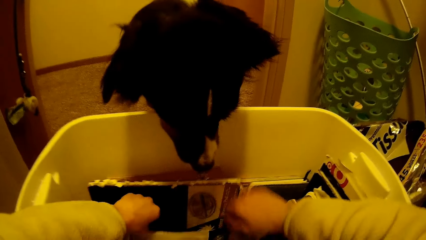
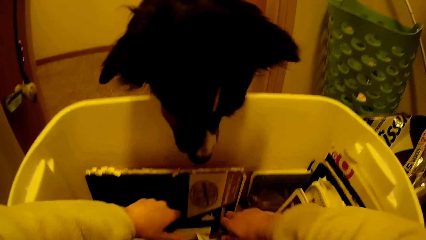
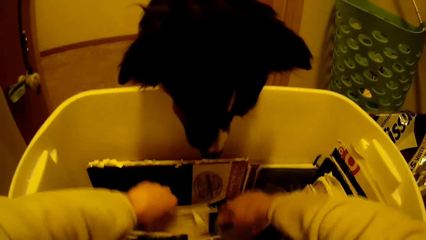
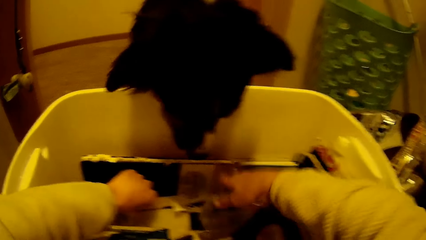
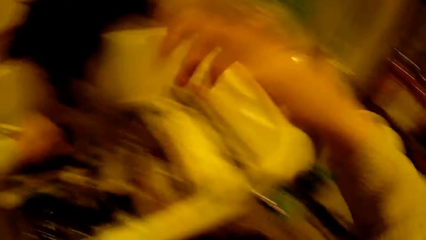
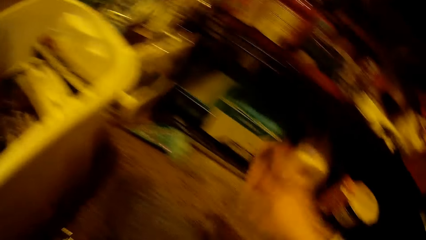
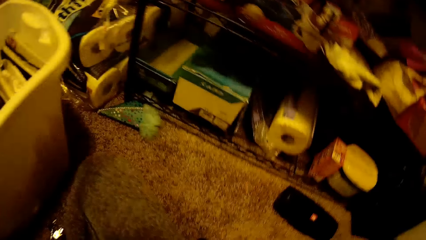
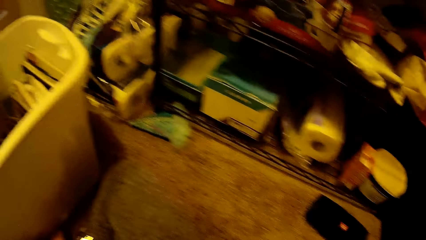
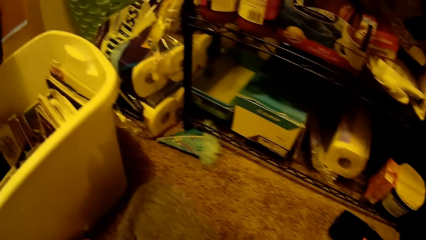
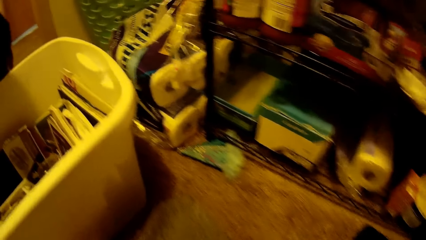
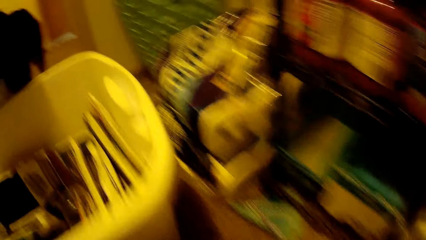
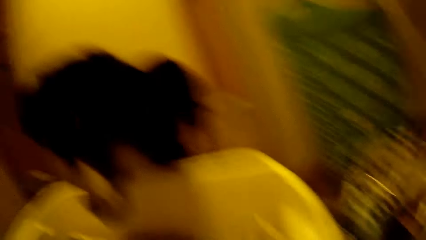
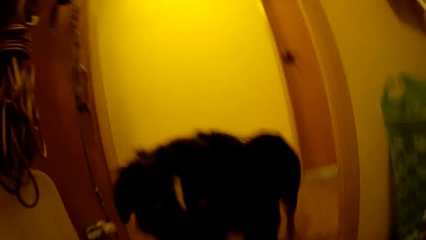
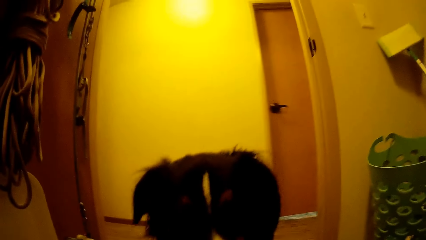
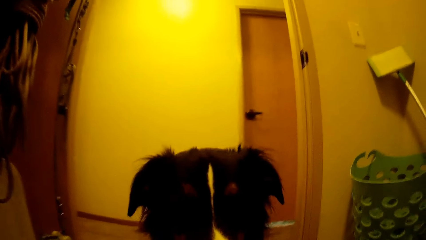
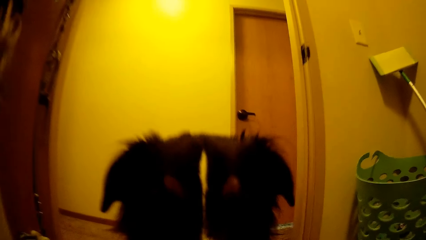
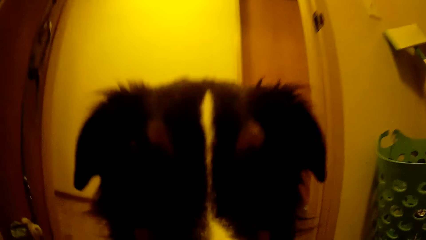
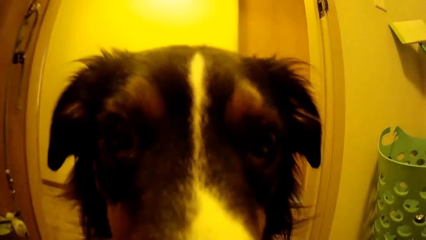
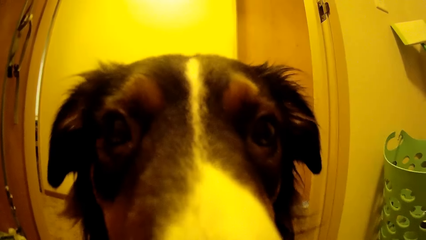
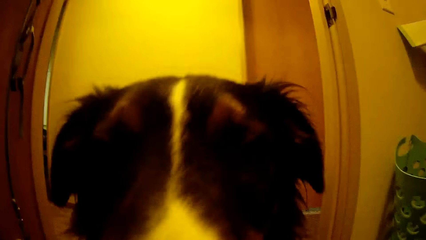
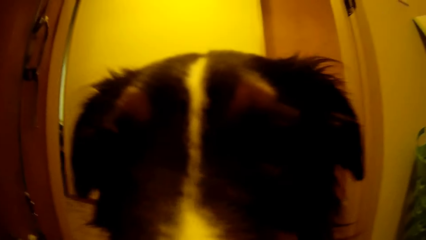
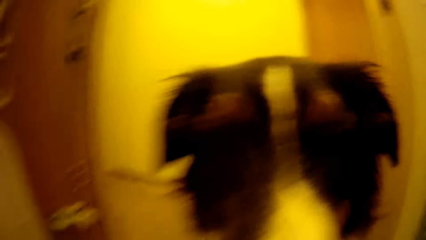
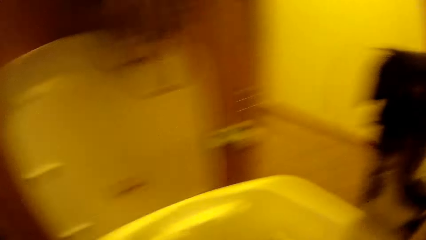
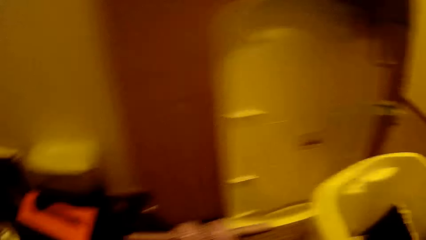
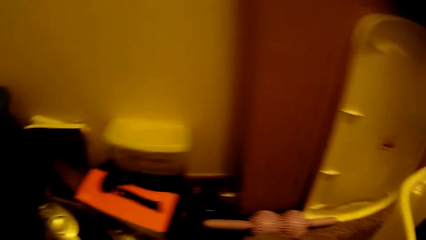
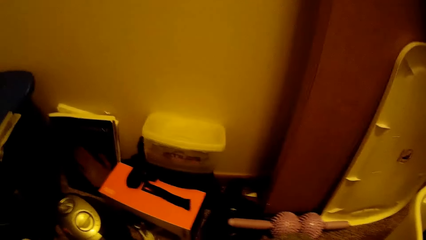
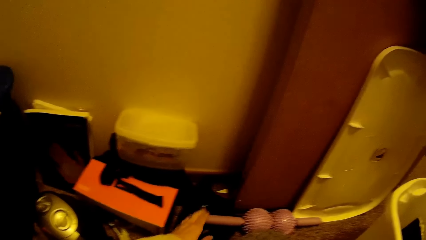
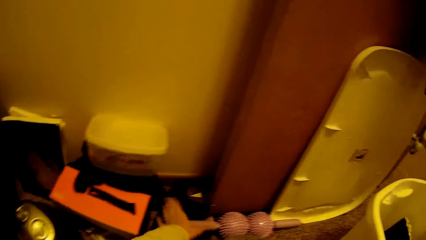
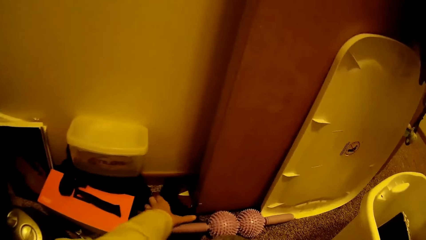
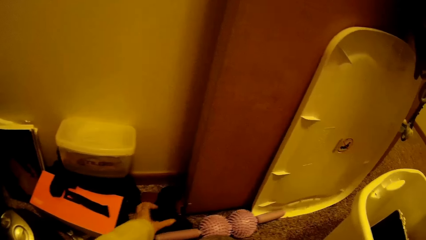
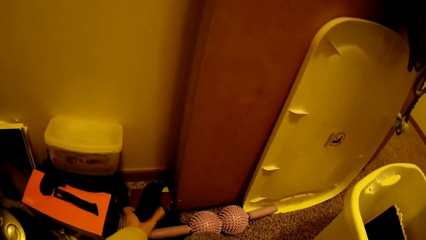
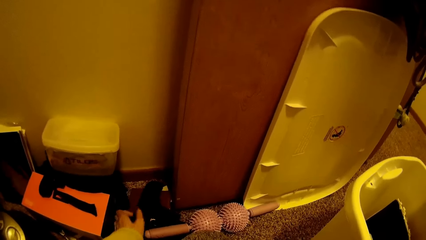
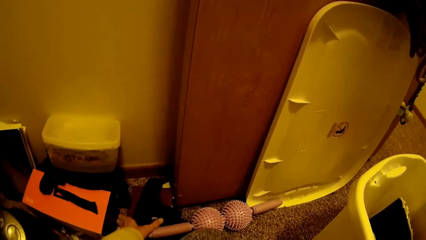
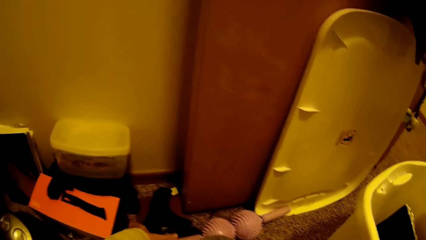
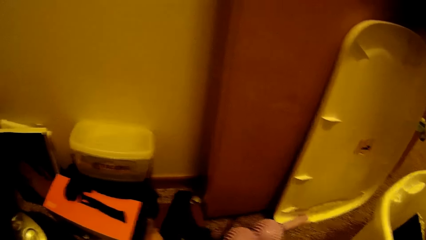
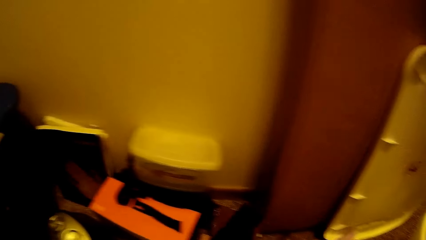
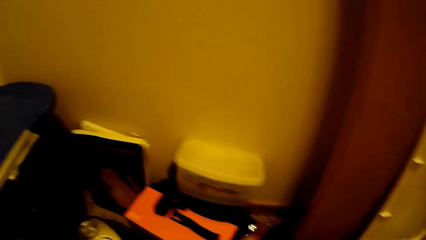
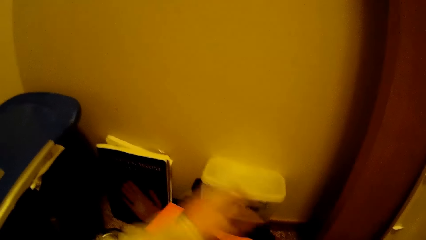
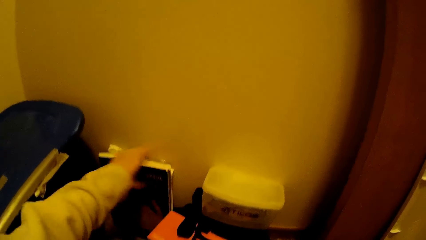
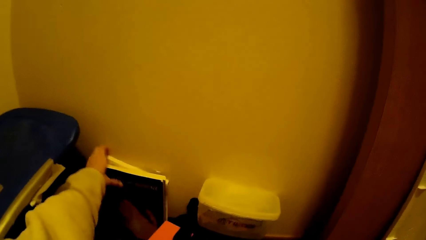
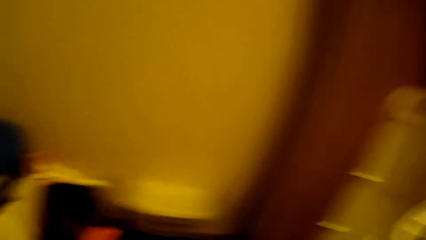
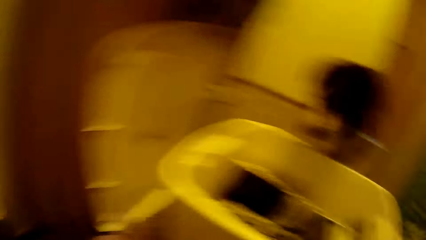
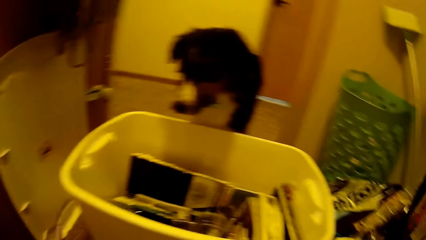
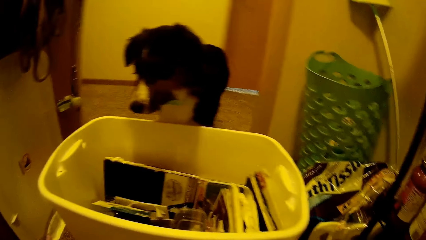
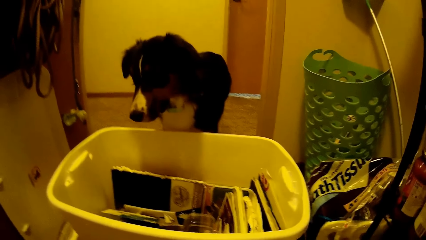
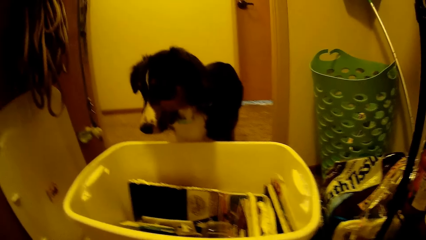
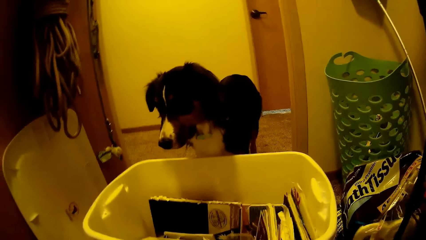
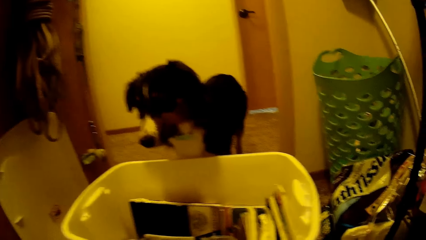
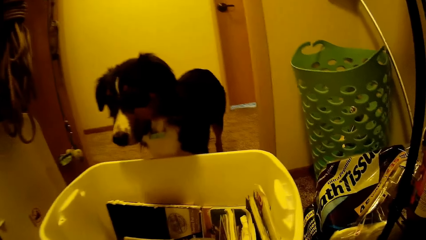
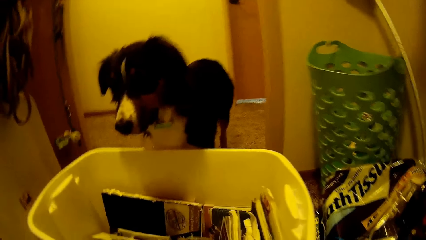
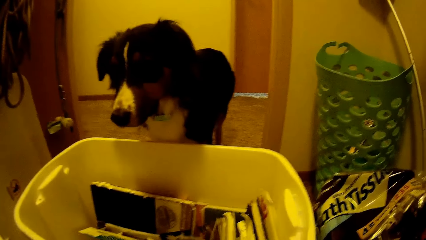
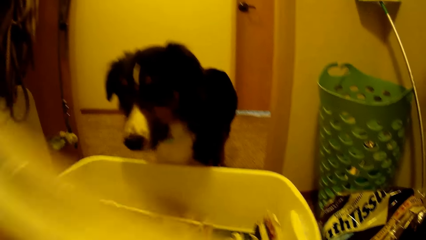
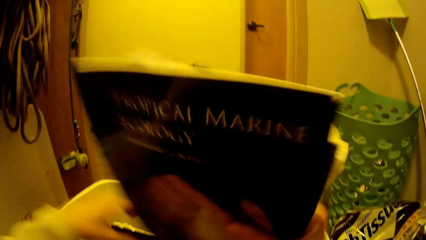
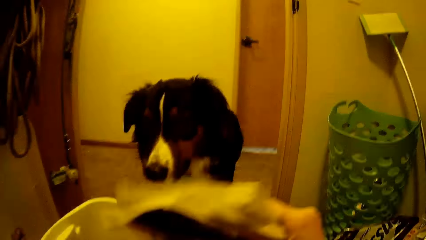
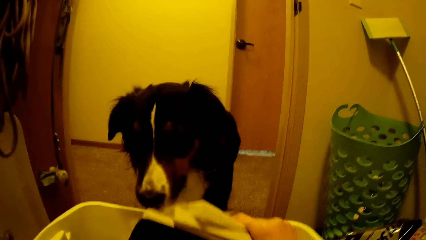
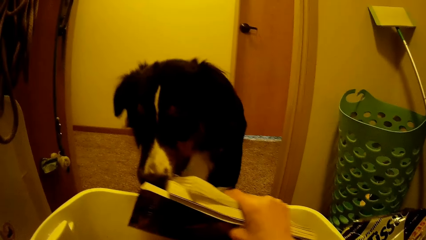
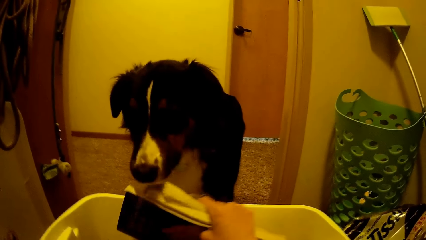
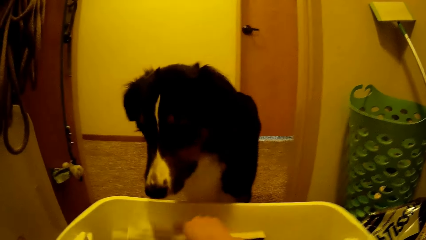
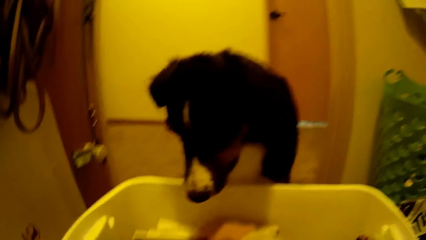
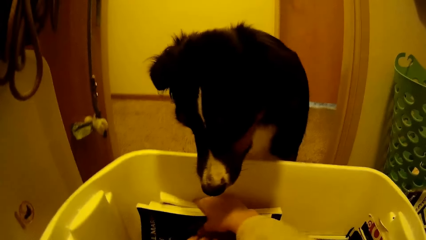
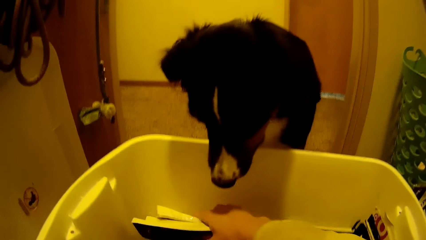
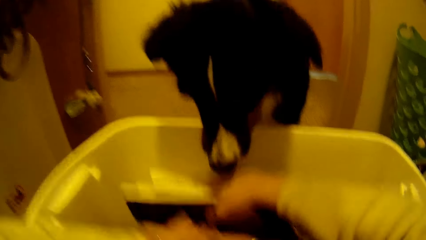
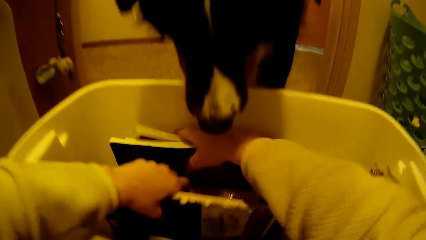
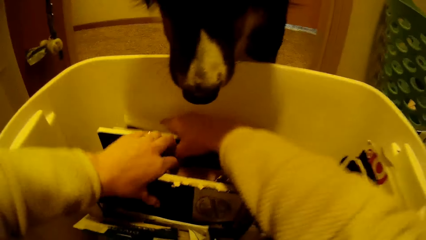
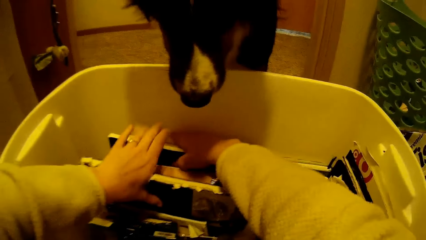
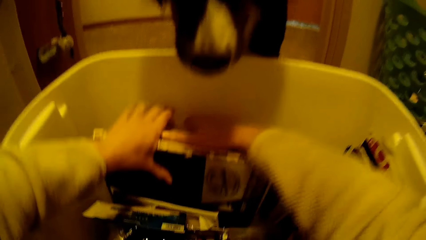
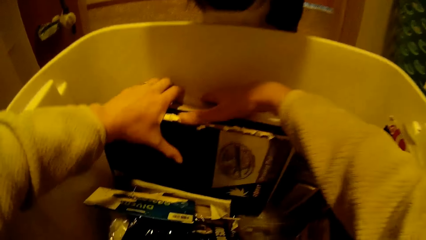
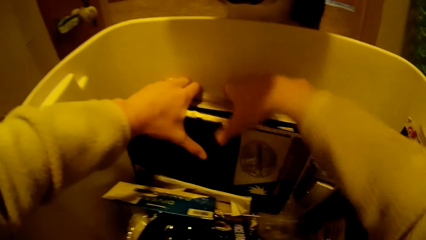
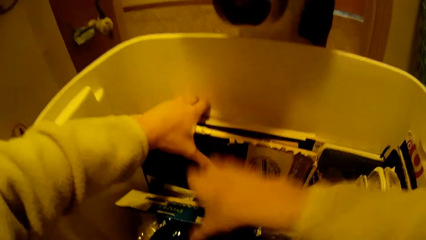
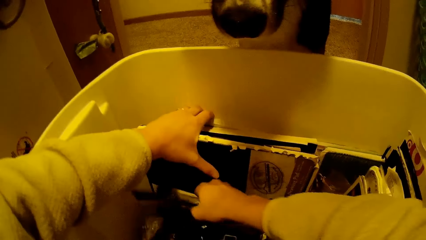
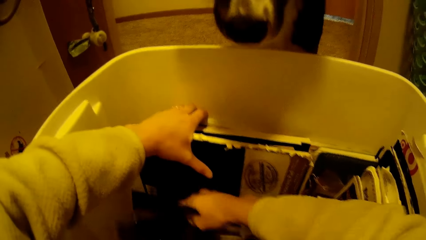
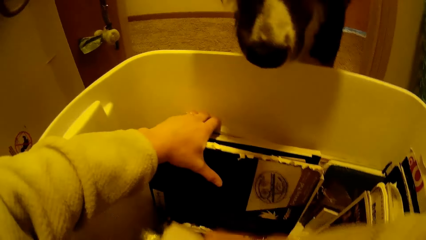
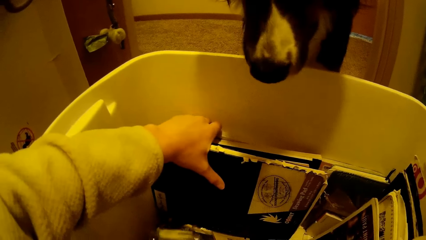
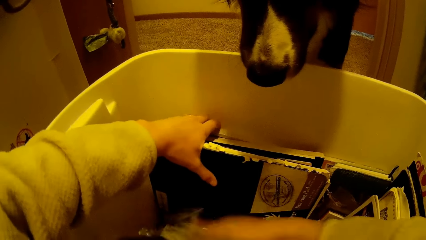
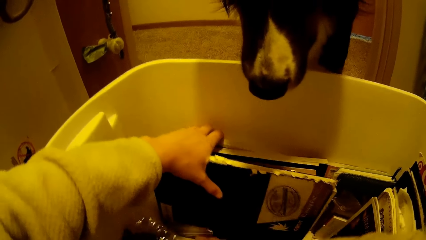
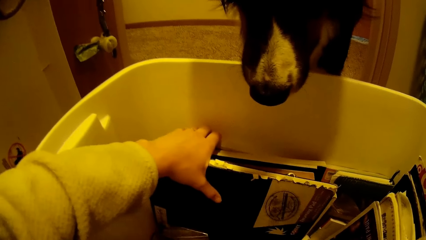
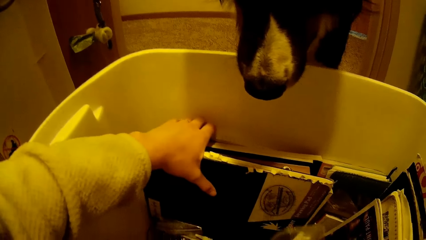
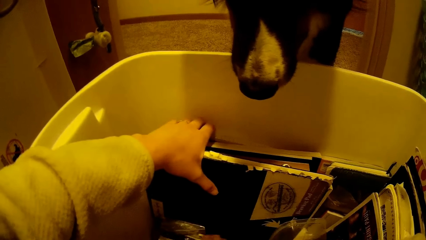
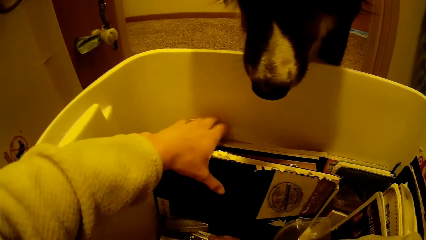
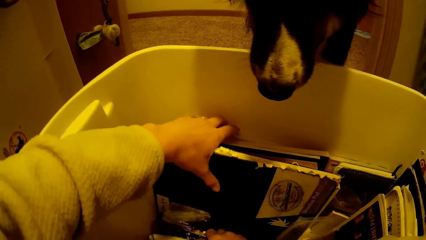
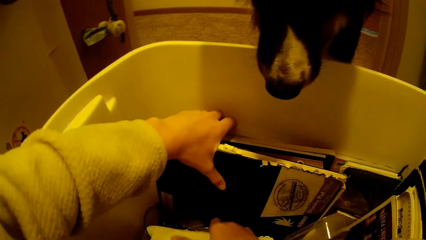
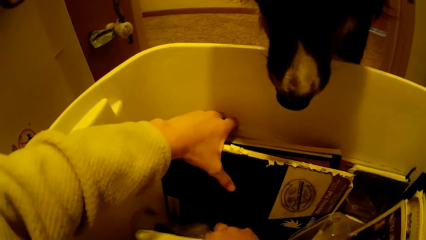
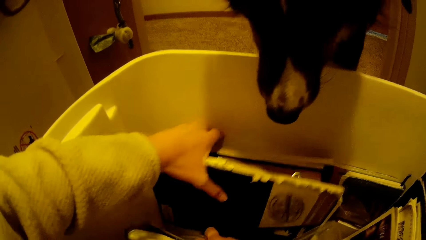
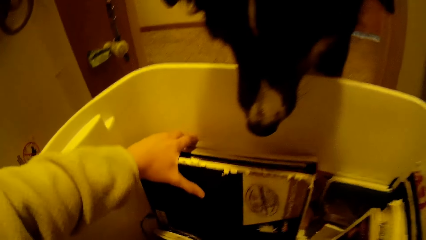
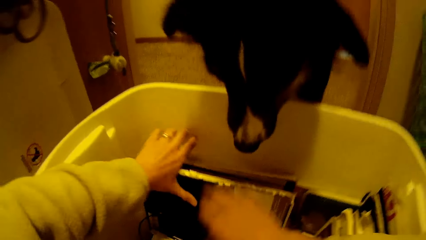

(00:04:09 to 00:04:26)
The camera wearer holds a black item on the floor. She moves other books from the floor into the container with her hands. She holds some books. She places the books in the bucket. She holds some forms.
